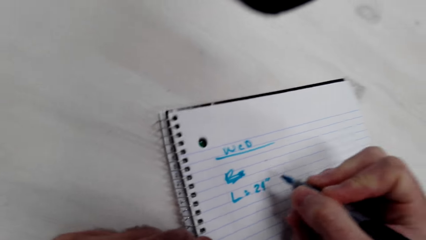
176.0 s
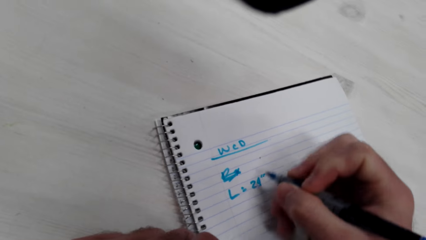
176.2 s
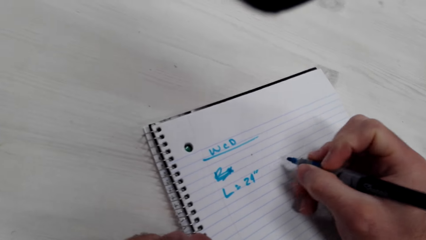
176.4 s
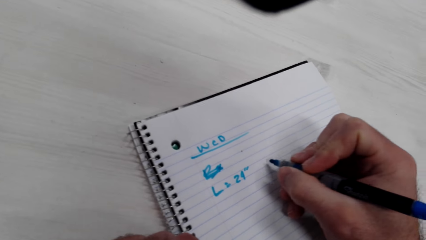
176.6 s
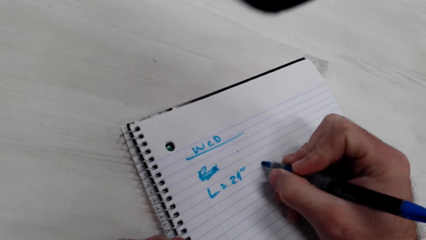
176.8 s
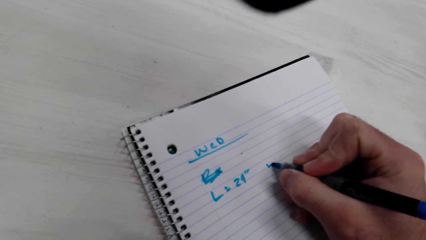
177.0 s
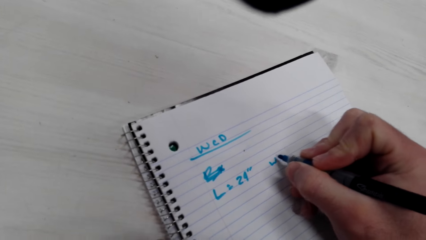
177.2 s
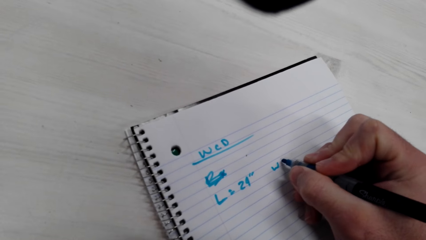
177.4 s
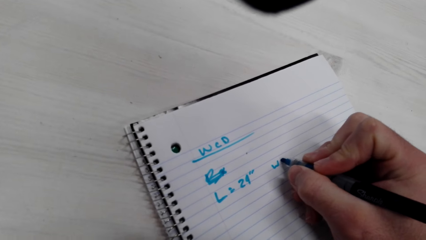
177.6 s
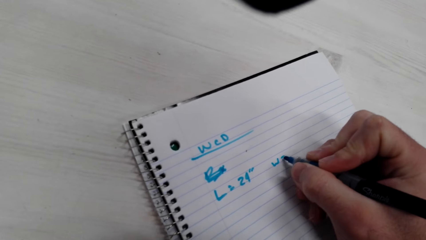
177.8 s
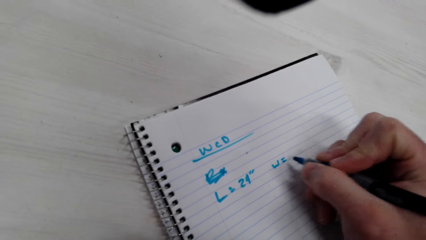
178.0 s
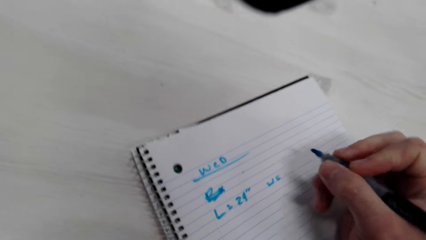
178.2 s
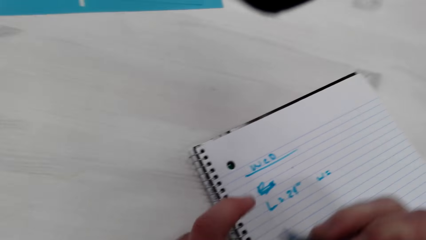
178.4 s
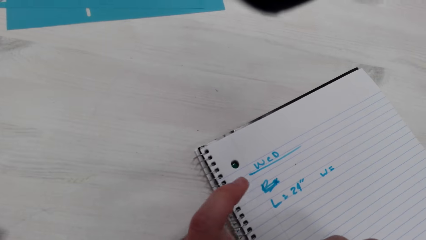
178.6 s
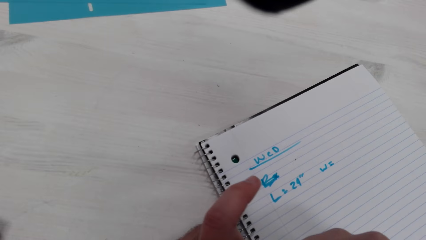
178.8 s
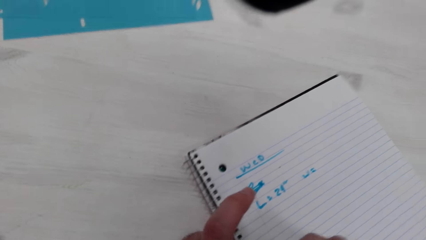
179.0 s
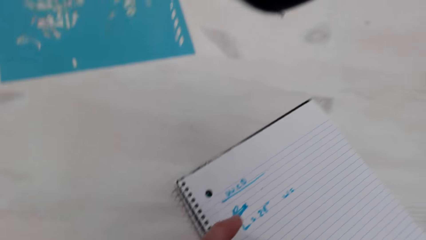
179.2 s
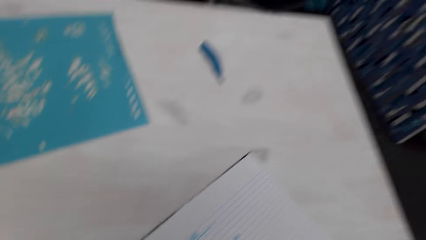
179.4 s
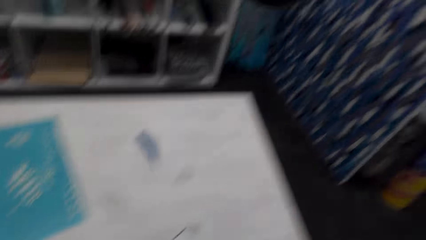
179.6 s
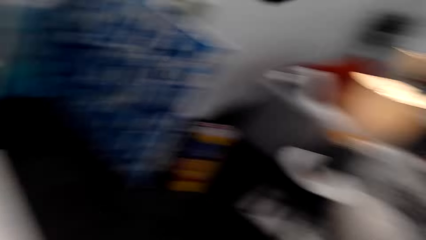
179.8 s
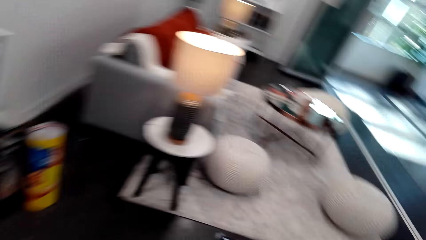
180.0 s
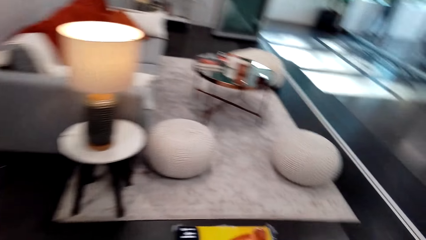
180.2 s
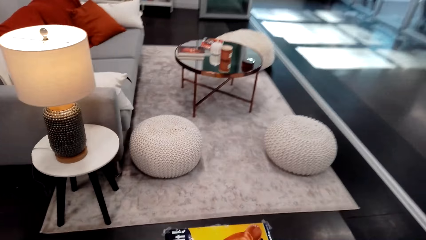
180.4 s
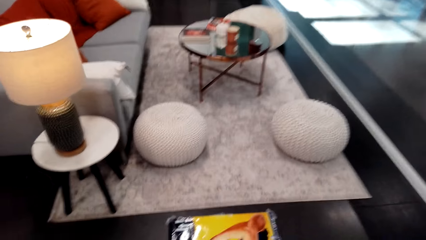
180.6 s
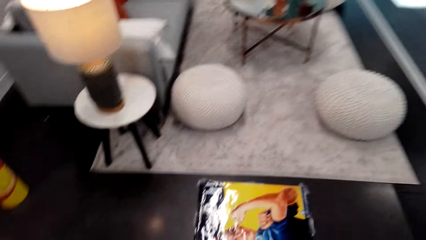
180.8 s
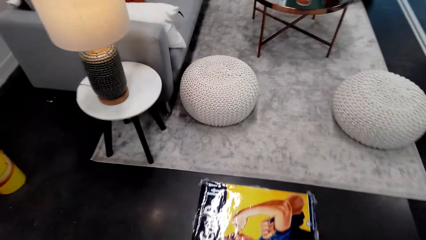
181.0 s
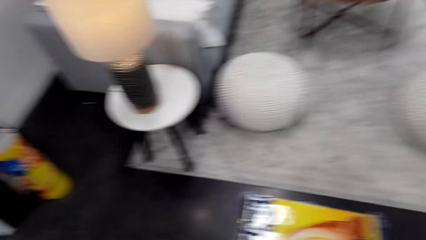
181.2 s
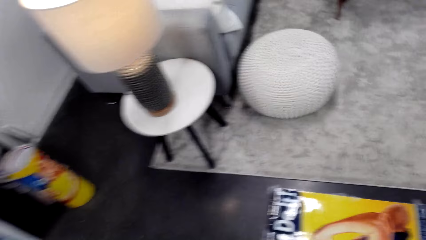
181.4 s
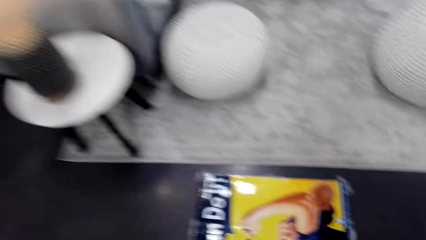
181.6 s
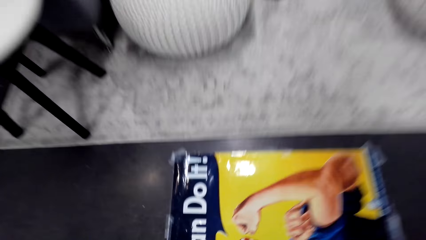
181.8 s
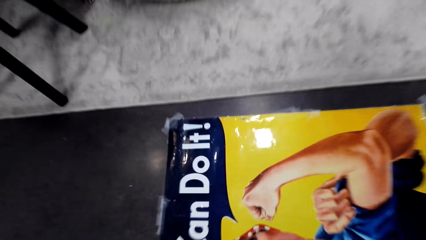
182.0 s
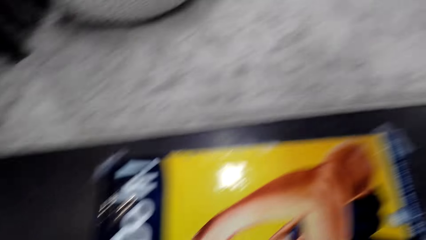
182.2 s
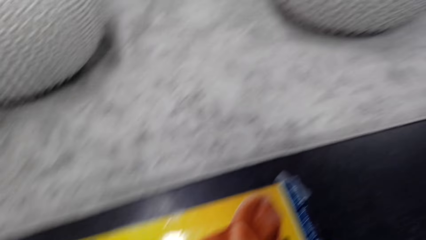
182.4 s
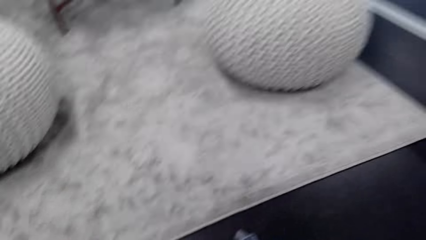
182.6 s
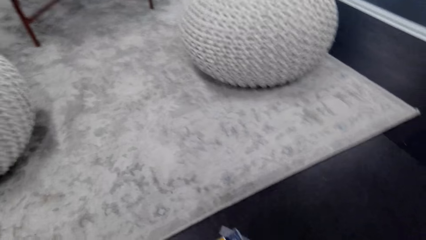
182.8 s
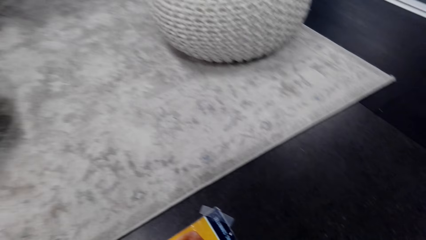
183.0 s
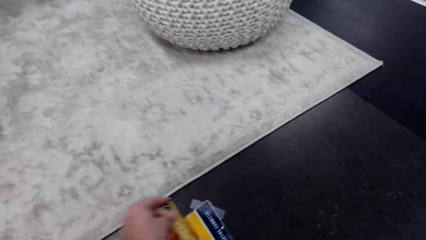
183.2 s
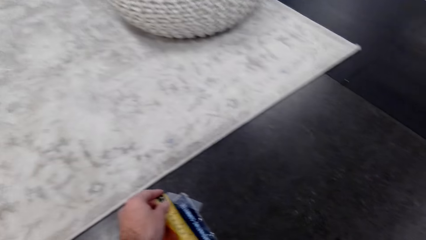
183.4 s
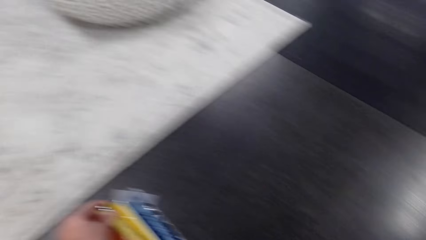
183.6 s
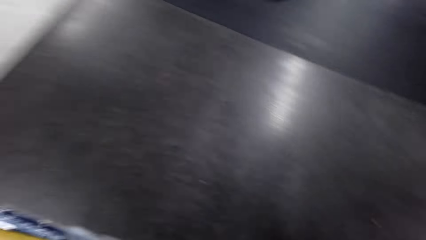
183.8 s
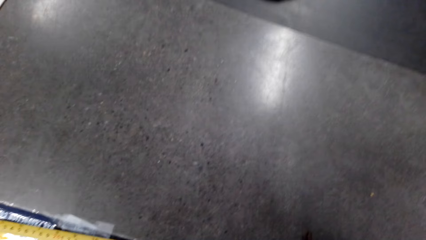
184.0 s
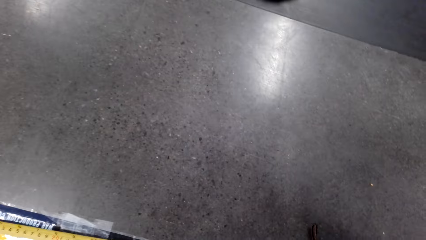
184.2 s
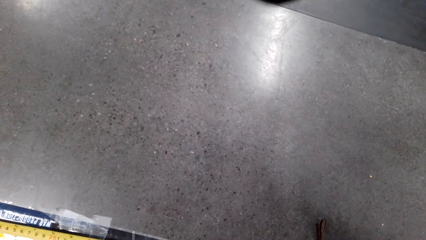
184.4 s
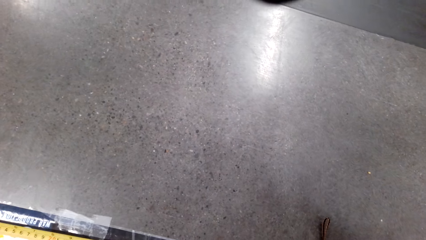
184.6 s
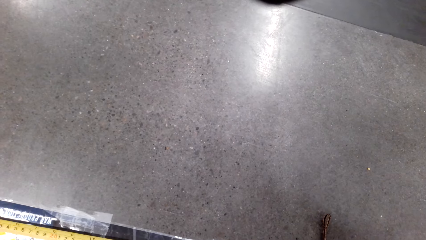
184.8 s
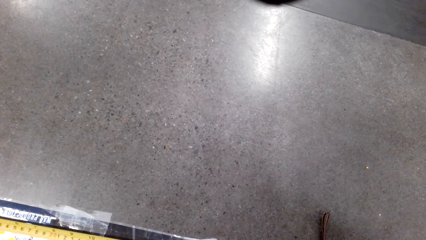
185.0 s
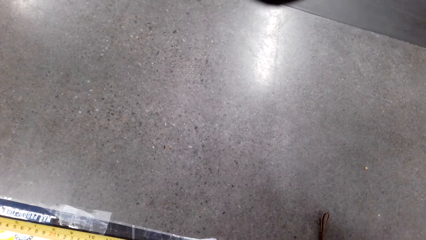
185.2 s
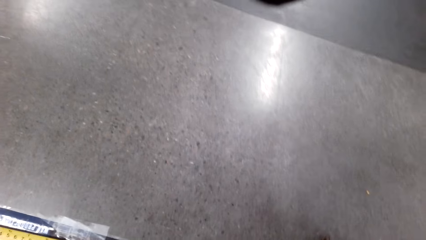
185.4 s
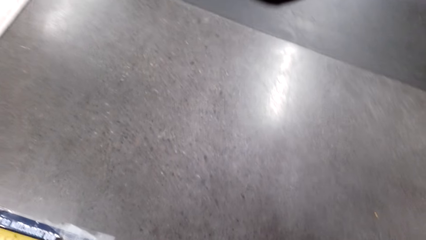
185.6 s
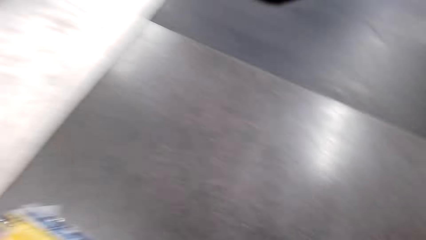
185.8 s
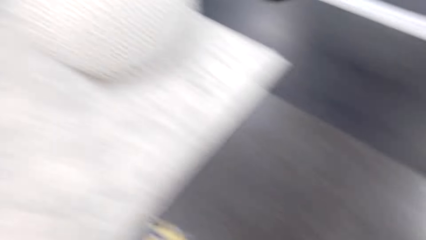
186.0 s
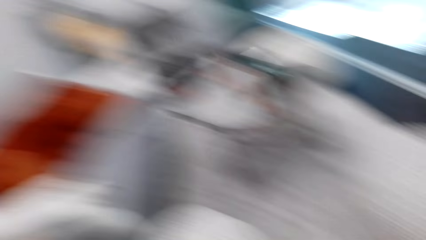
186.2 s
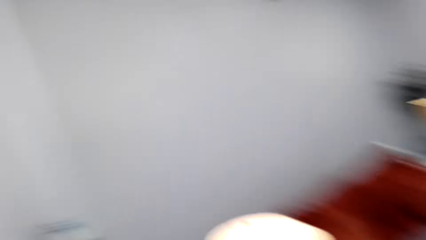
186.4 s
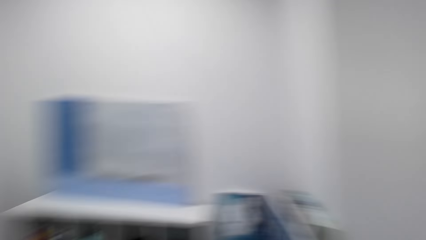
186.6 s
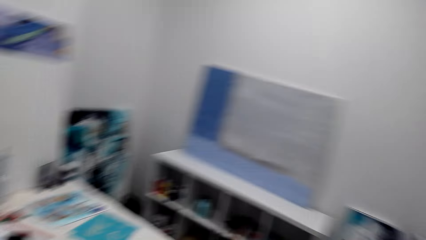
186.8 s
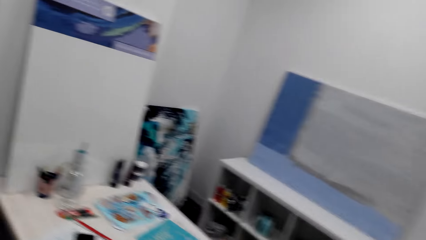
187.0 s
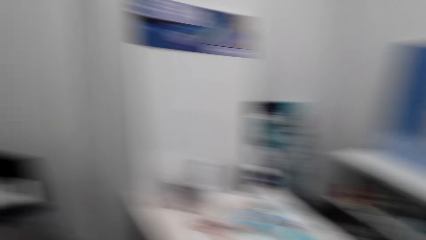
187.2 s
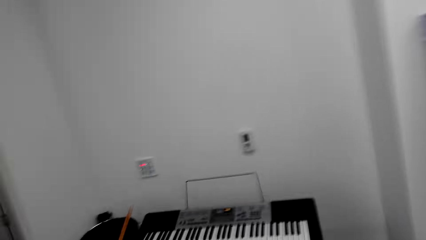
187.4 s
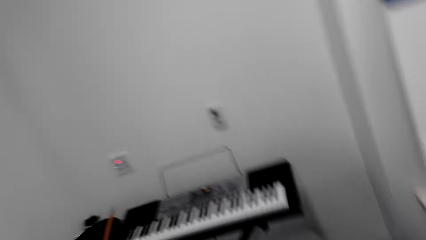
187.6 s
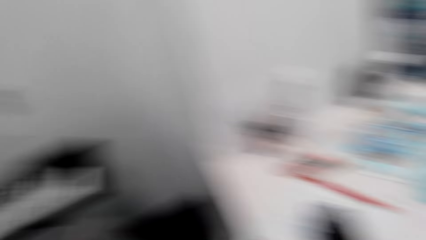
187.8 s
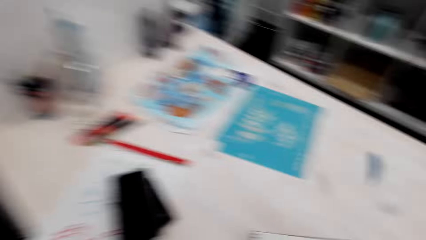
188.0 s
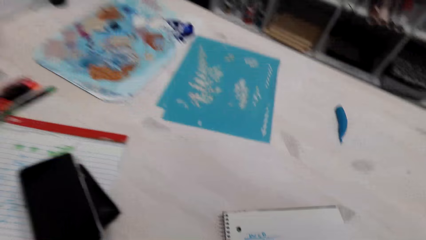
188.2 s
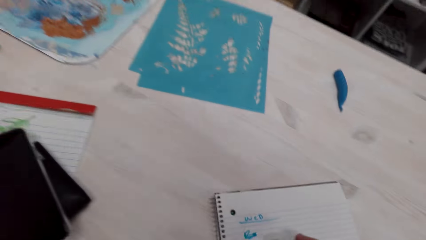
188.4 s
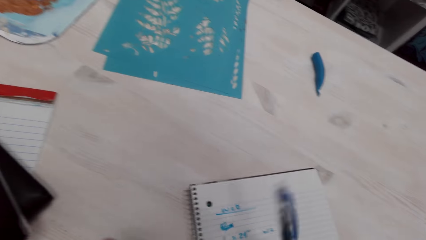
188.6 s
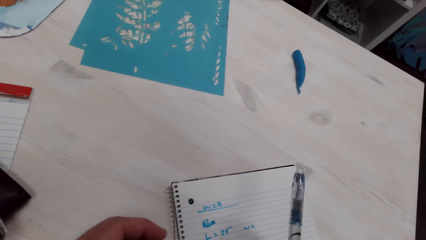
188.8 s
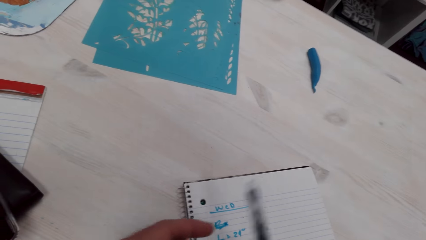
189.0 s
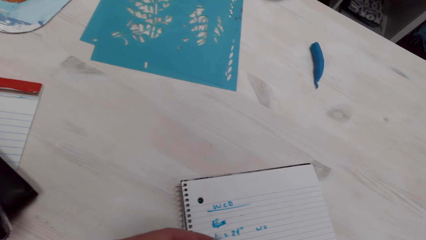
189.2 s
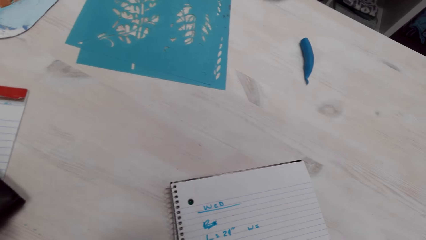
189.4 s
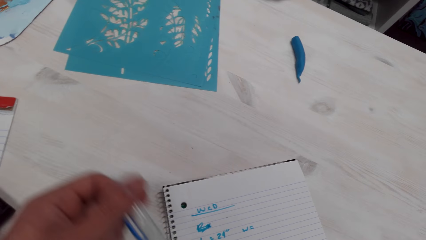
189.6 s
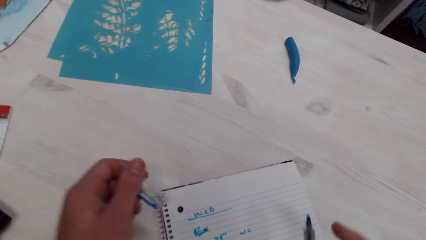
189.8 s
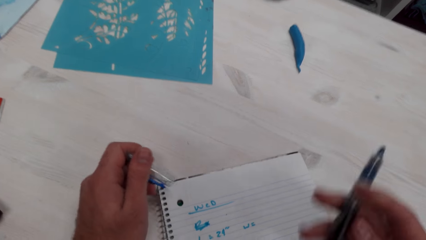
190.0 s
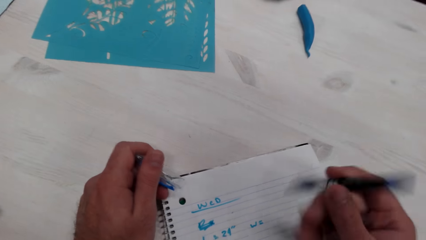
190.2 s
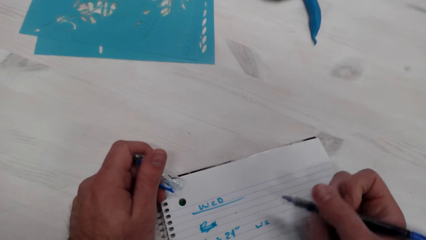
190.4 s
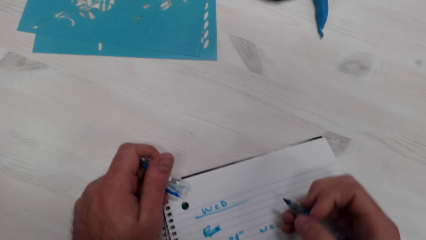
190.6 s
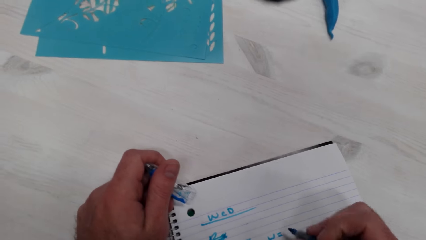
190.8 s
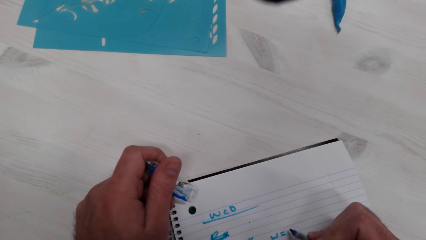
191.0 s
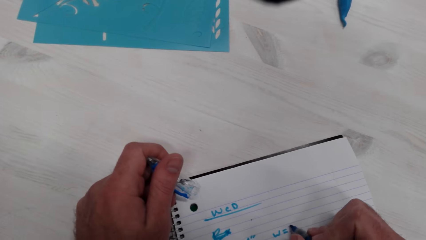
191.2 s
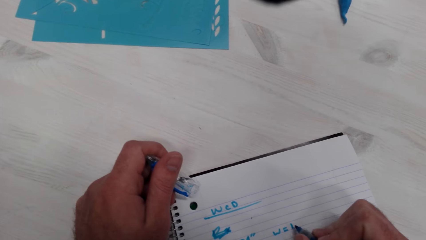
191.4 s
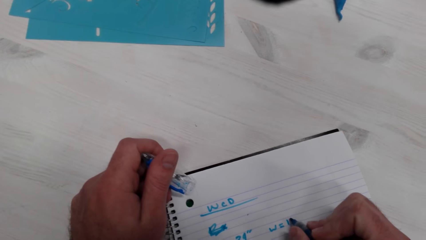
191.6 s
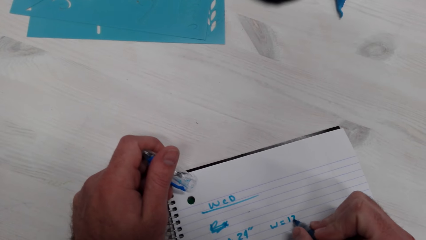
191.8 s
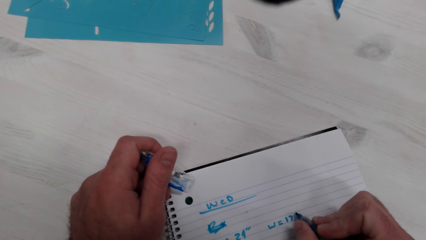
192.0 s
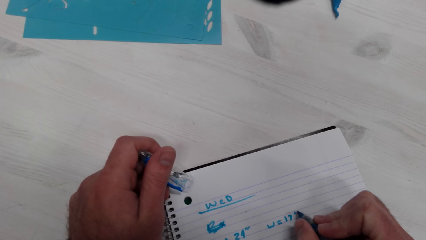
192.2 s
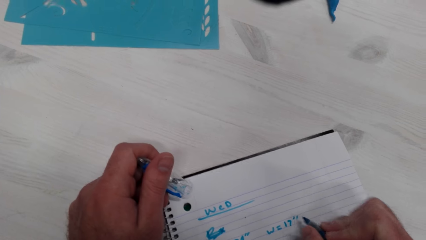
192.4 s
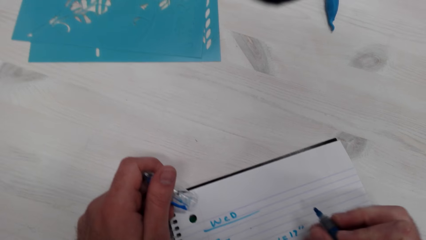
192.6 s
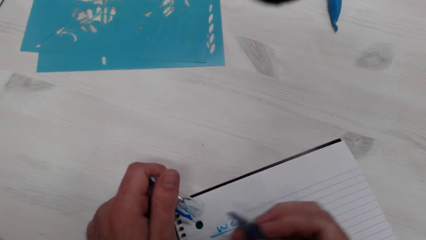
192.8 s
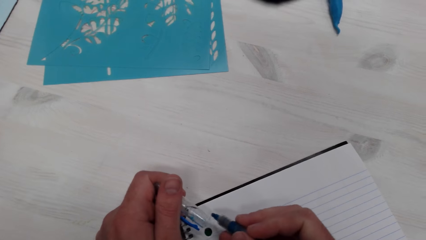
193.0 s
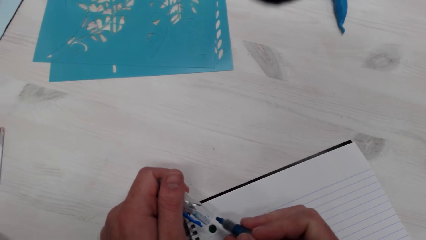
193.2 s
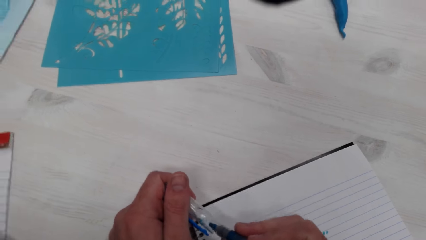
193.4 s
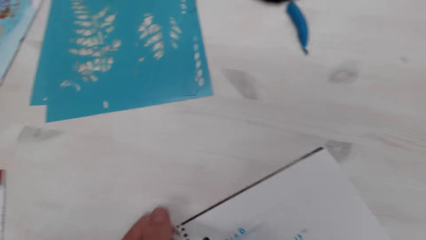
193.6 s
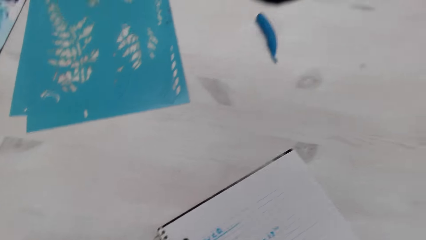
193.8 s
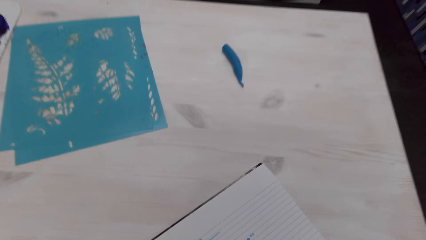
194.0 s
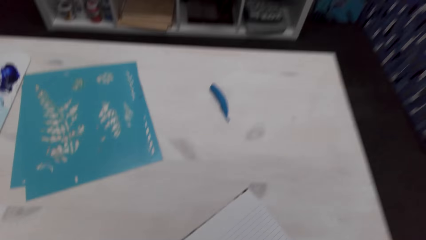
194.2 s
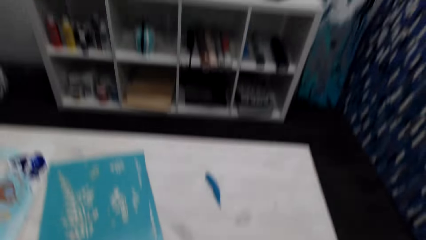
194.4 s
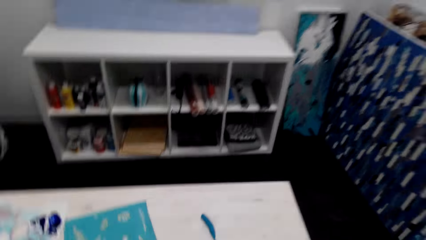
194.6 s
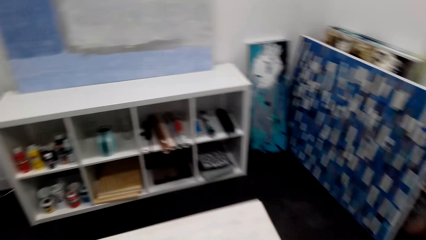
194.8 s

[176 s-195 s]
The camera wearer holds the pen. They walk toward the decoration. They look around the room. They look at the decoration. They look at the floor. They look around the room. They hold the pen. They hold the pen lid. They write on the book. They close the pen.
